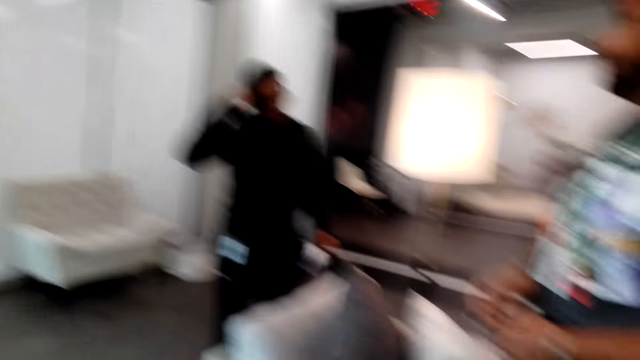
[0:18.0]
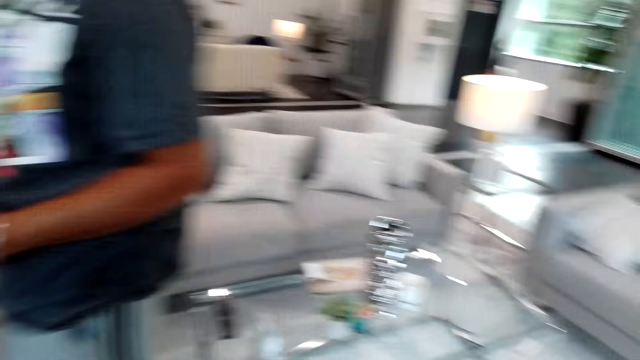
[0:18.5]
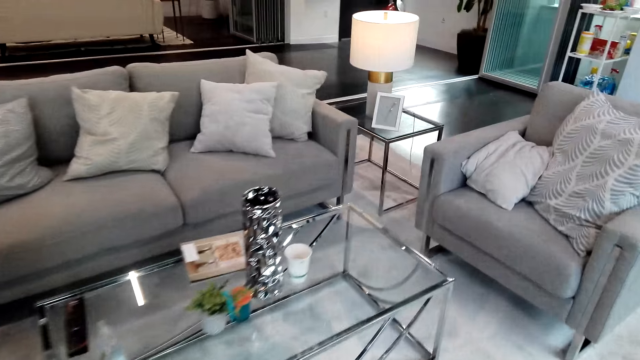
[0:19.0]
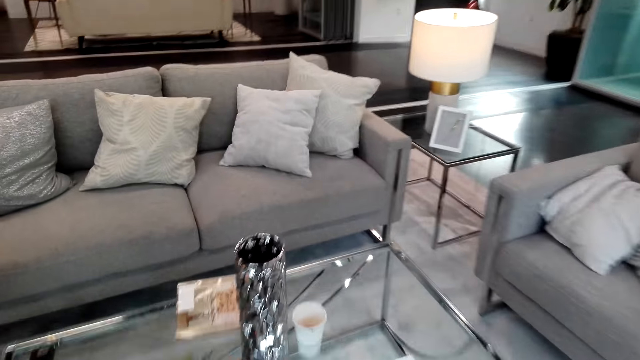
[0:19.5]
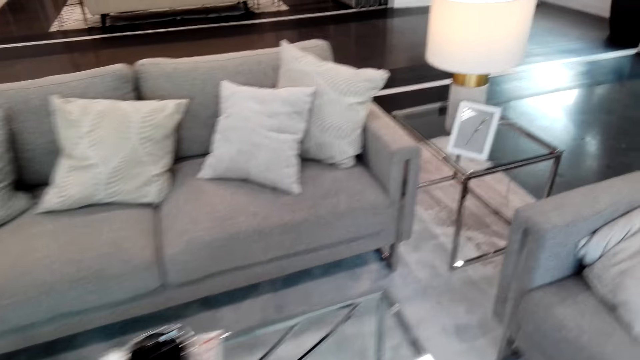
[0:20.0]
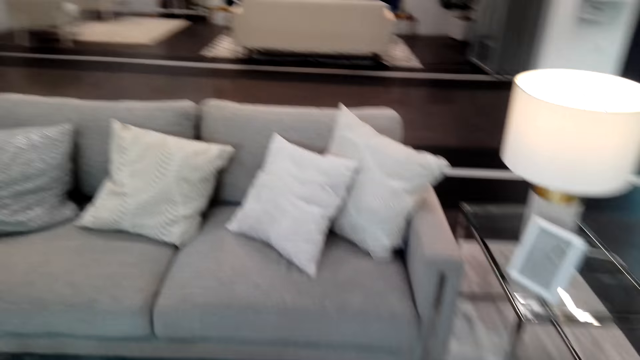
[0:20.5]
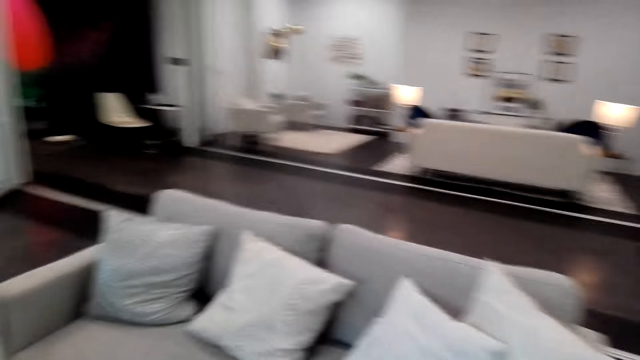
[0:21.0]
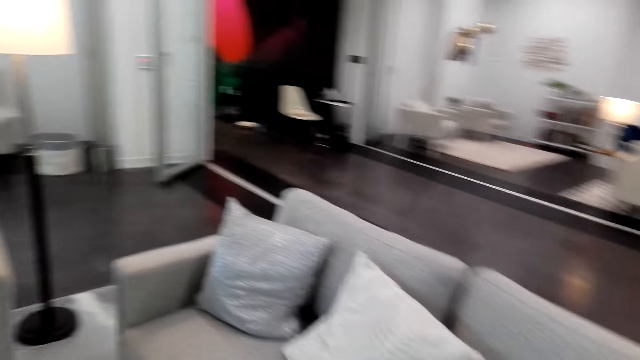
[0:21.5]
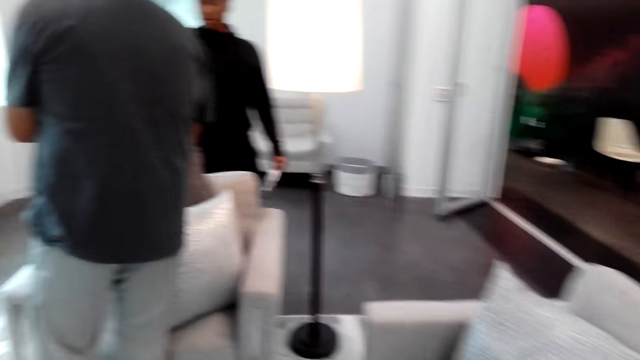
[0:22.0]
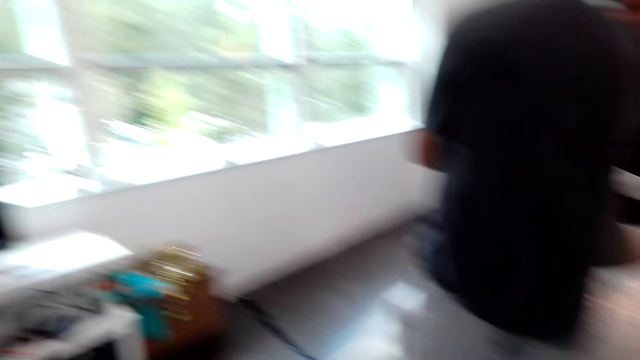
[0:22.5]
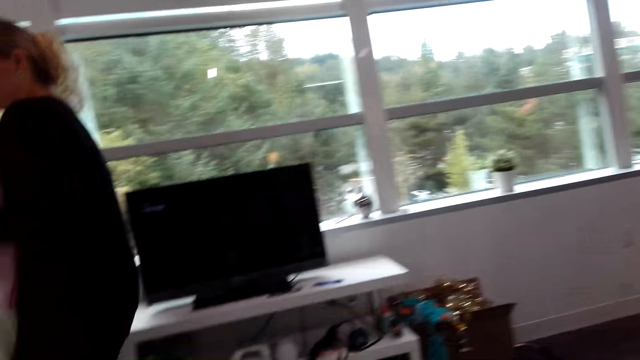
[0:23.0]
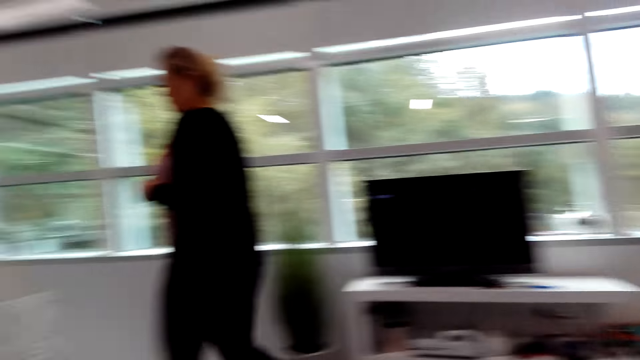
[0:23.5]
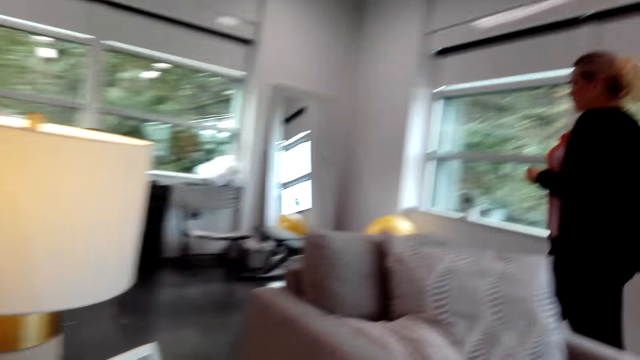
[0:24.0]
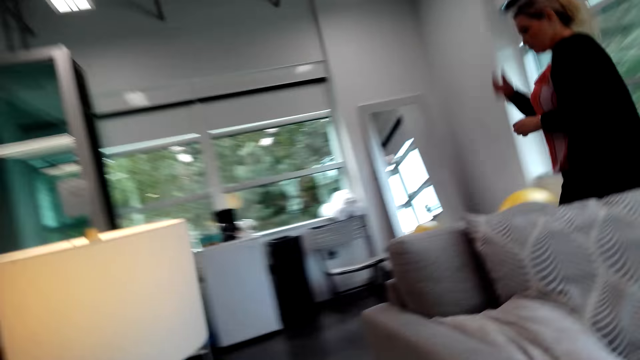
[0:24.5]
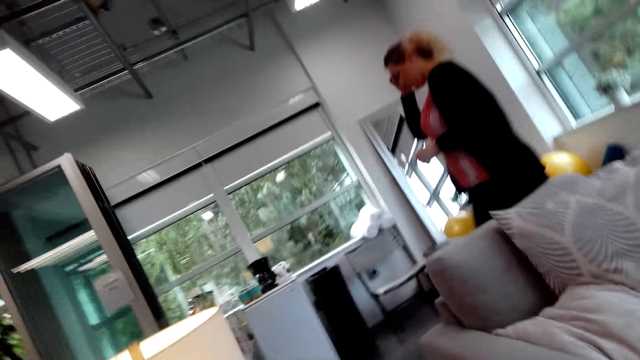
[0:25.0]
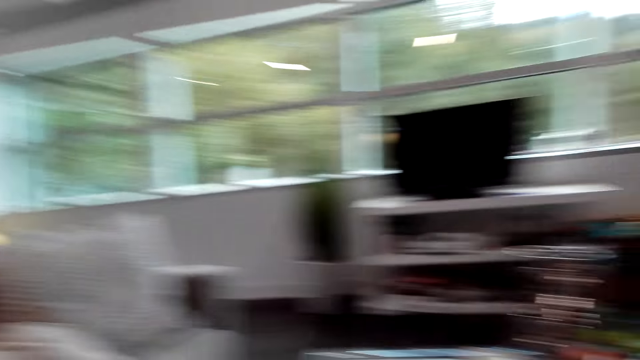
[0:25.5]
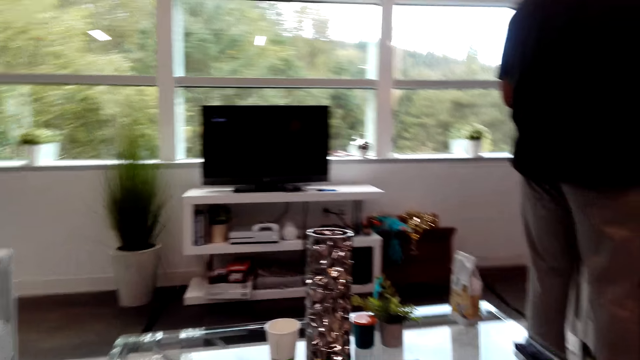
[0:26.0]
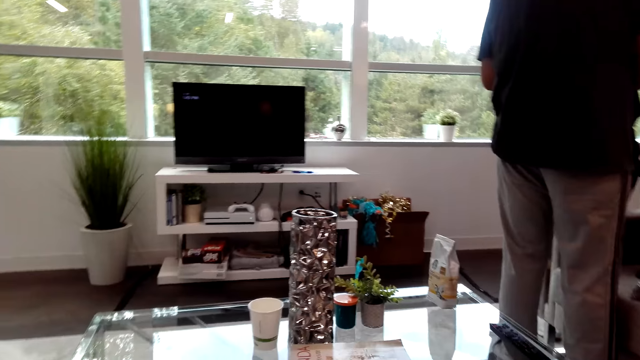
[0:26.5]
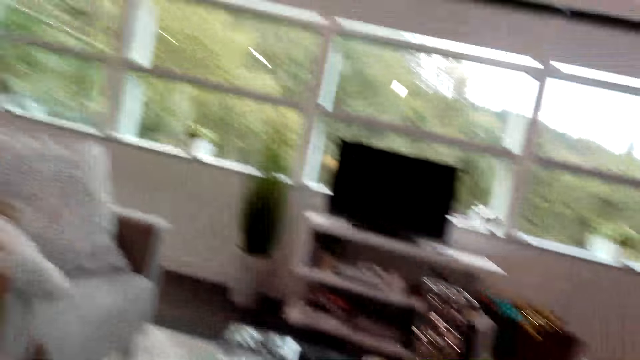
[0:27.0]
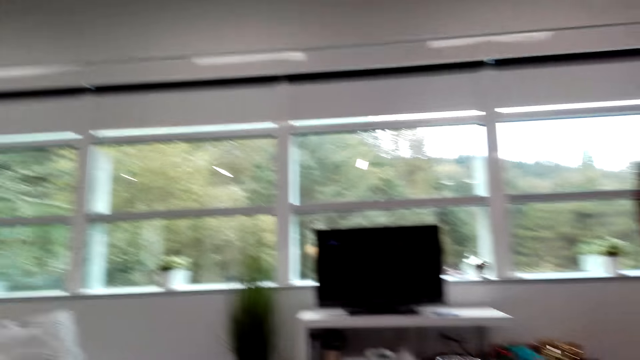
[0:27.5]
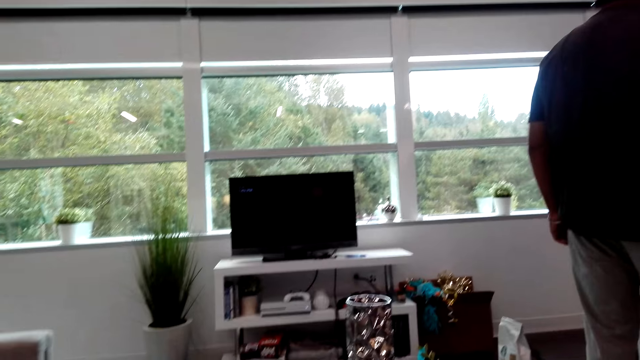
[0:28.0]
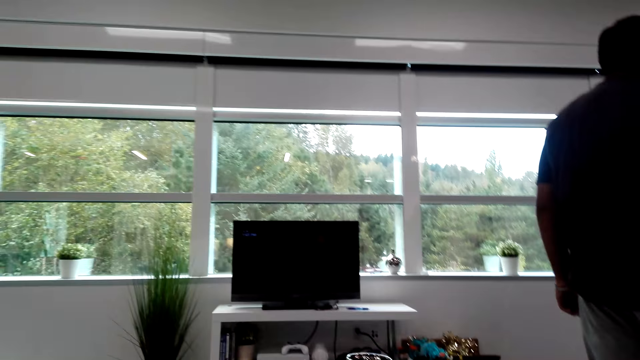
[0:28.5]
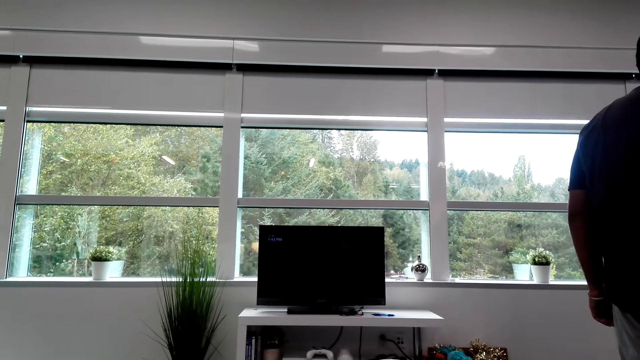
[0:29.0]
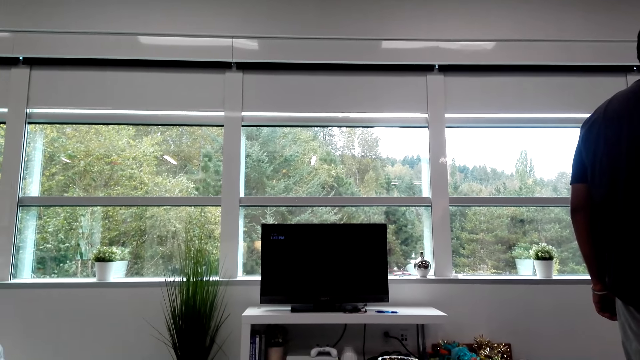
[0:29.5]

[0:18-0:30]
The camera wearer walked towards the couch. They stare at a lady. They look around the house.

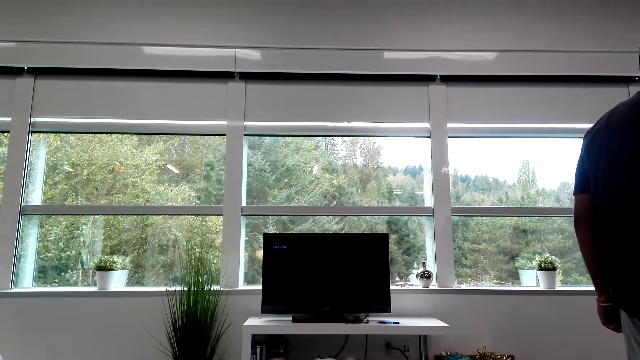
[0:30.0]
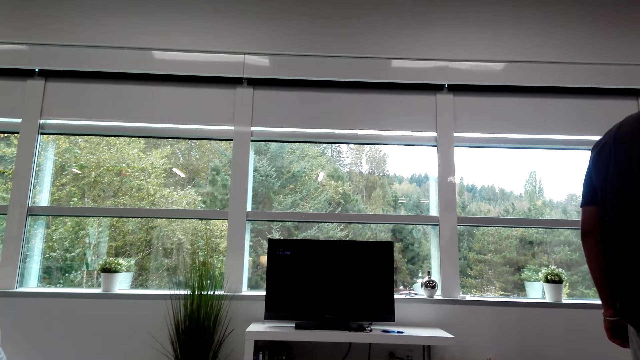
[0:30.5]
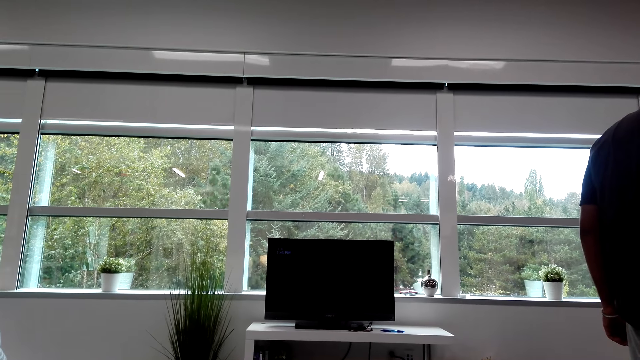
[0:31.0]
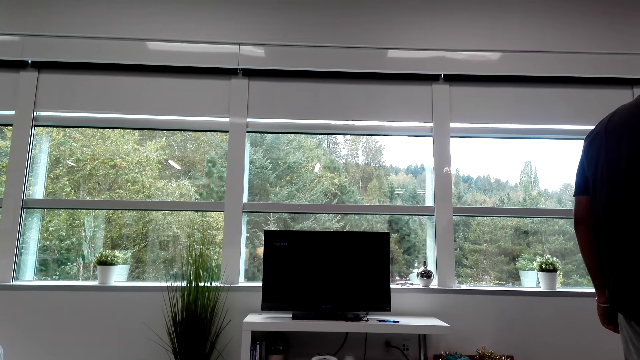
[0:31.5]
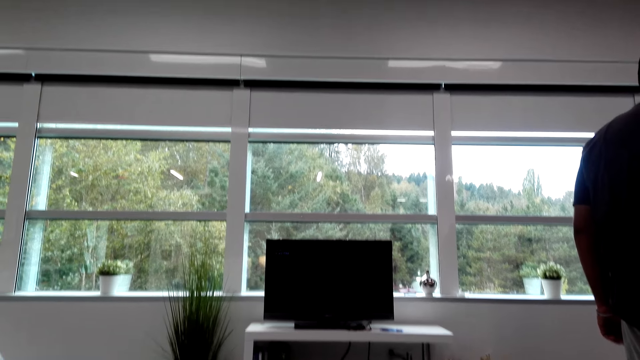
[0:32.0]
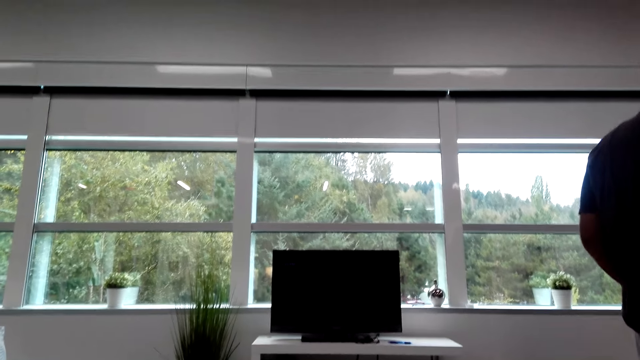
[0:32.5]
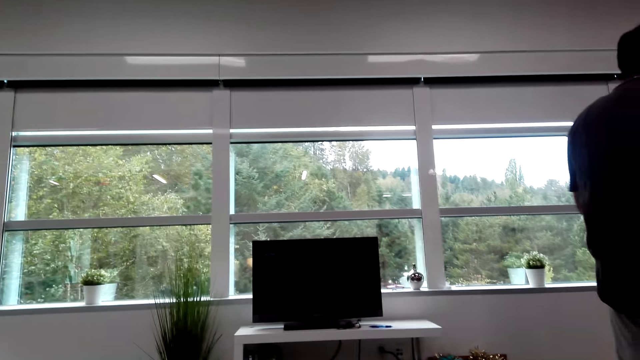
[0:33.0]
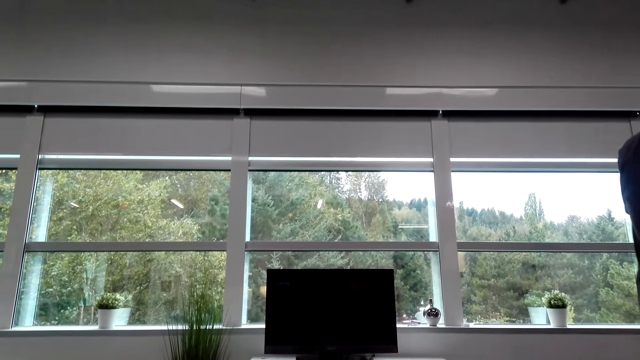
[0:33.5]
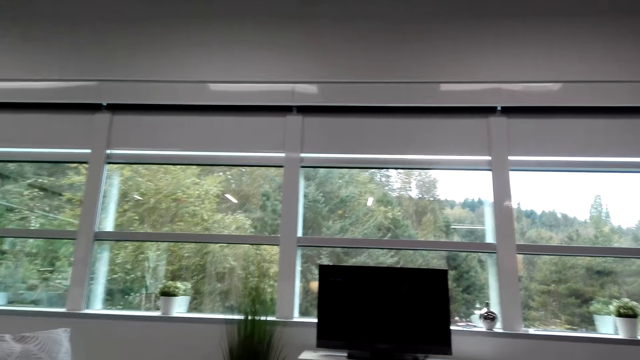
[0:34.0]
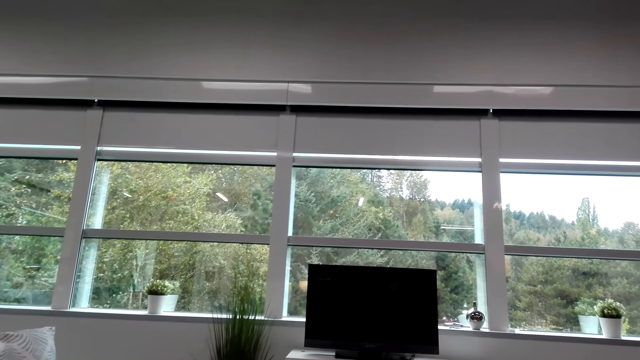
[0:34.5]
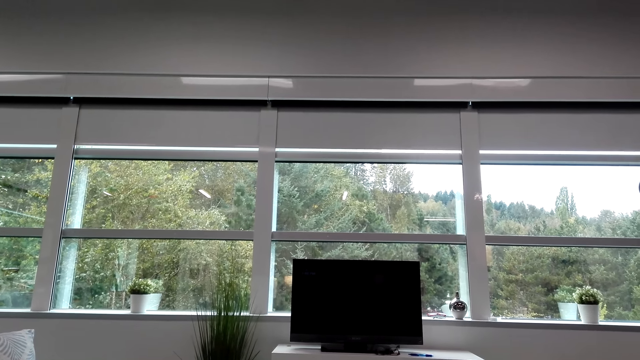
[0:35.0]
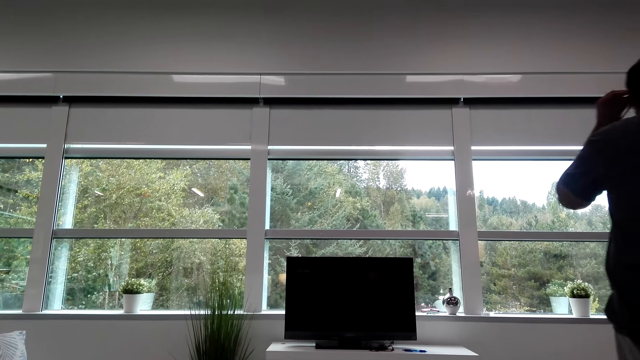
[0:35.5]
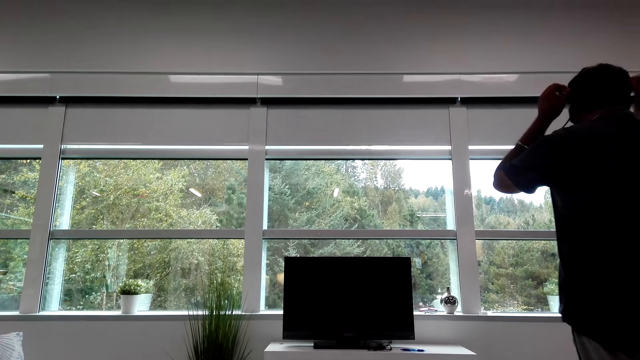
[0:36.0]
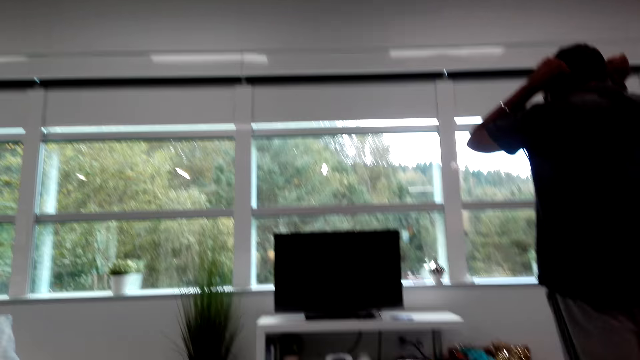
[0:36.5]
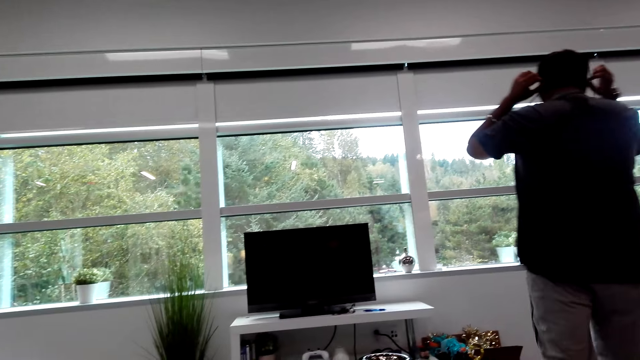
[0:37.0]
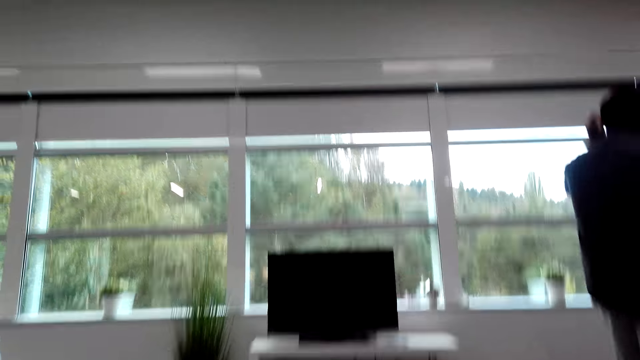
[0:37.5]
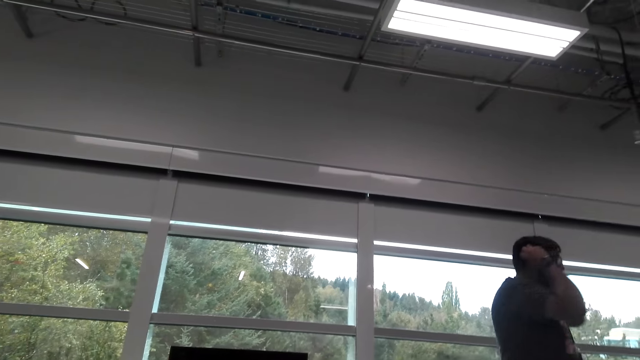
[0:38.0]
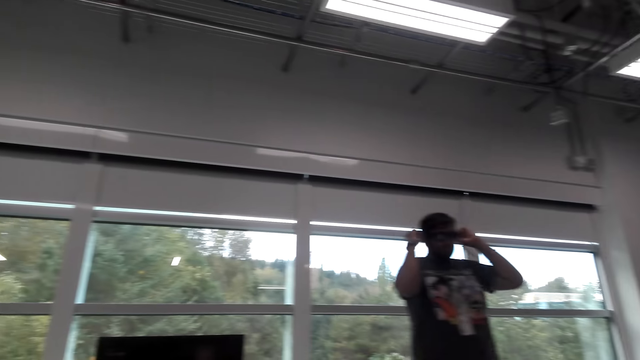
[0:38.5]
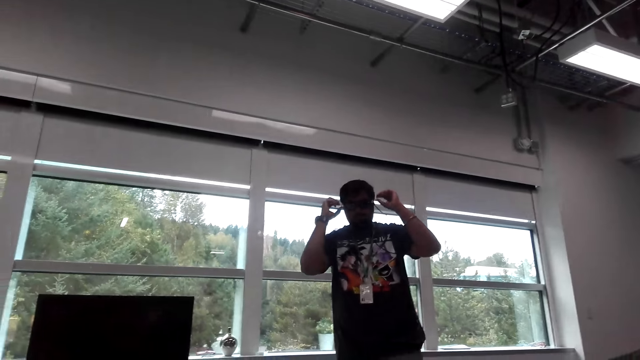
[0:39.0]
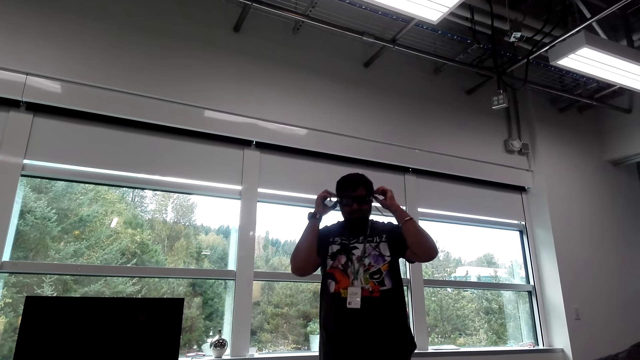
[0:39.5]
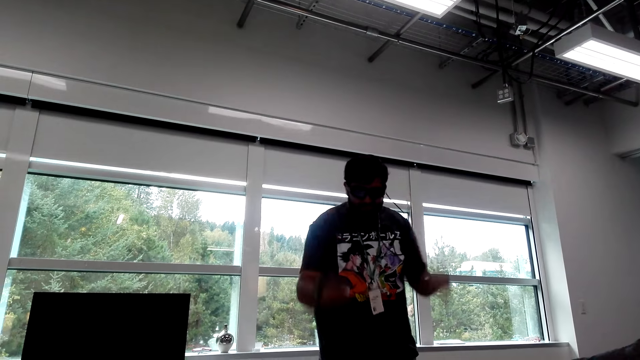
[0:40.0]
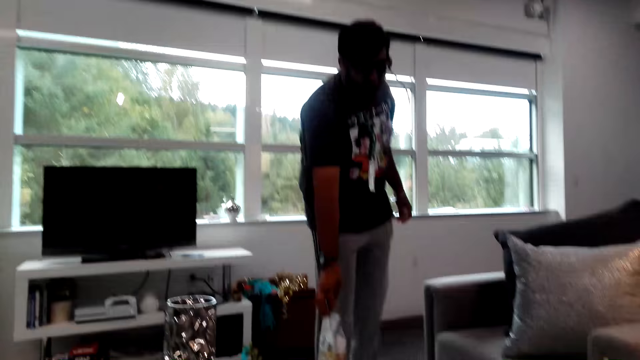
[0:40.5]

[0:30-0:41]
The camera wearer stares at a man.
